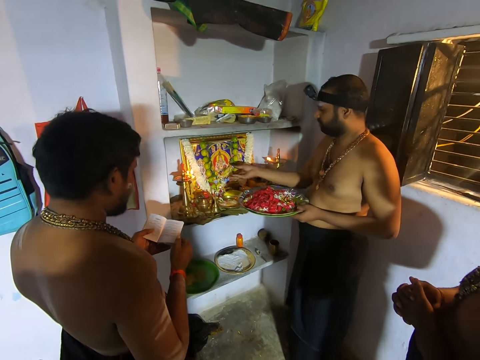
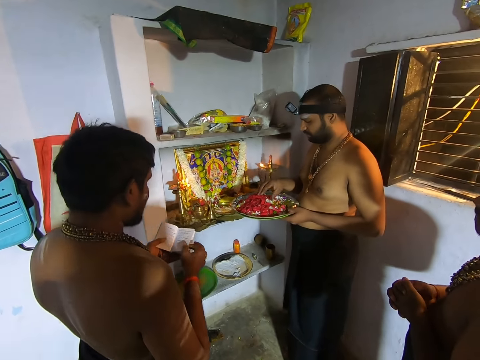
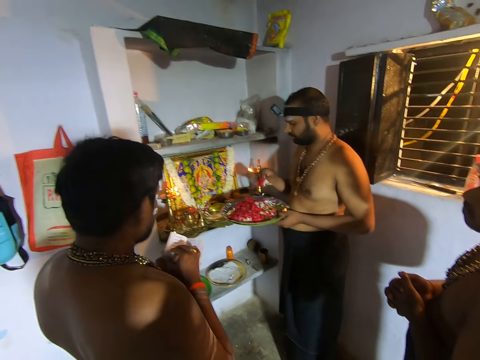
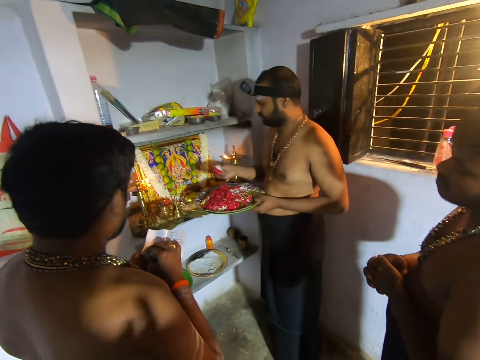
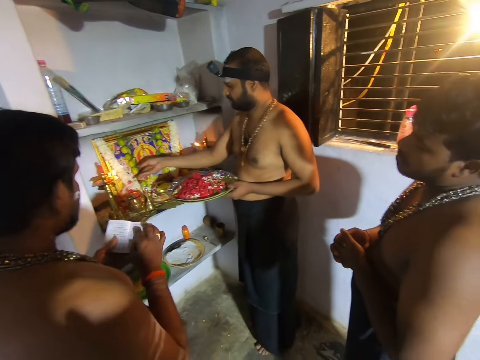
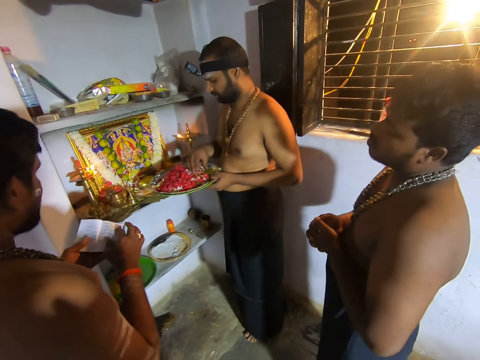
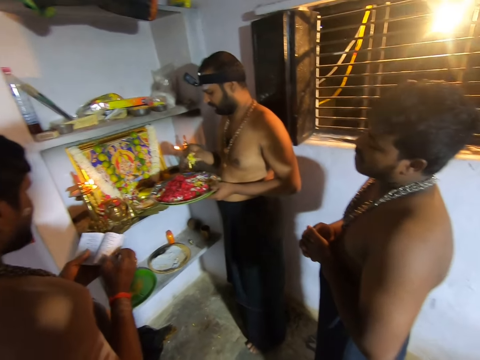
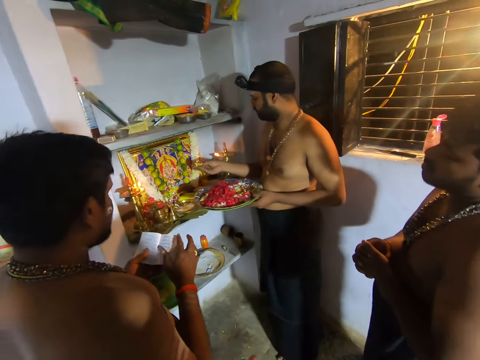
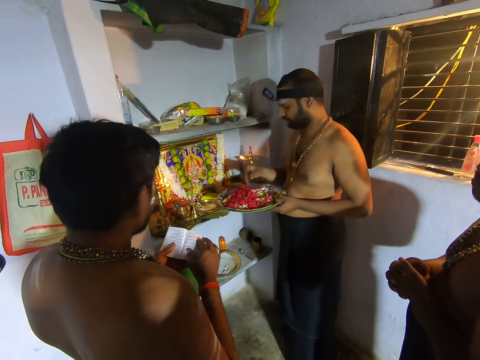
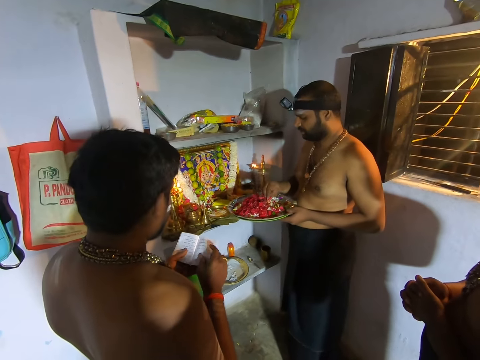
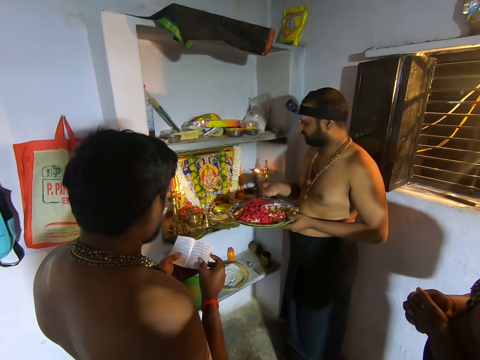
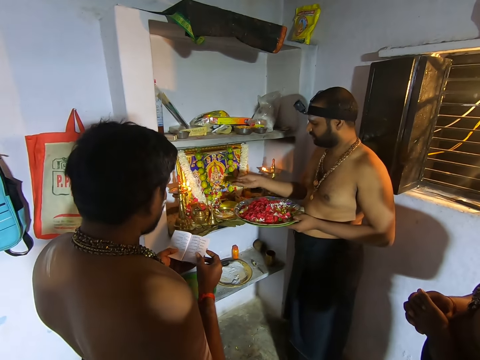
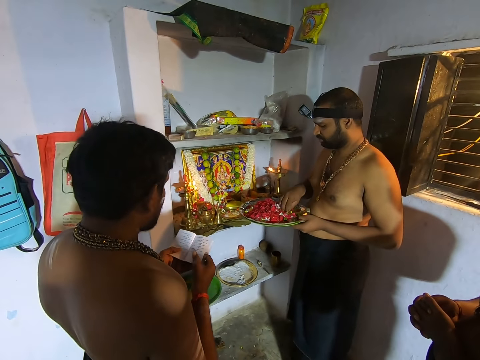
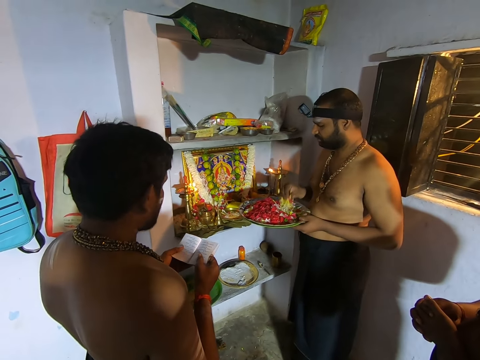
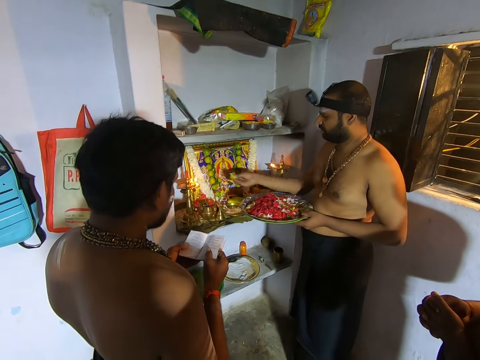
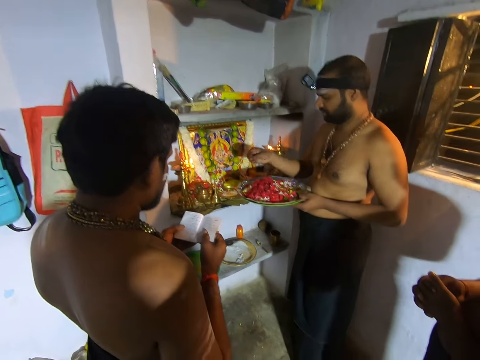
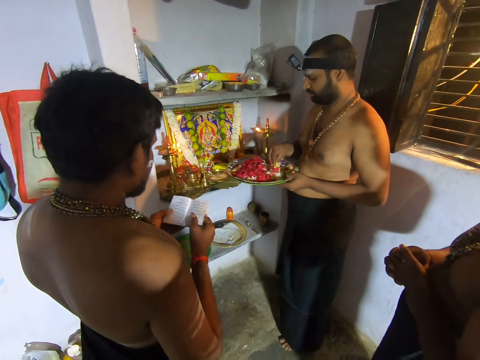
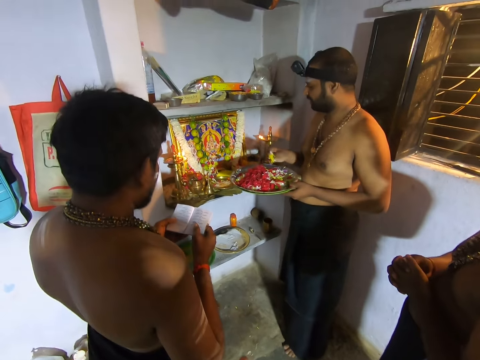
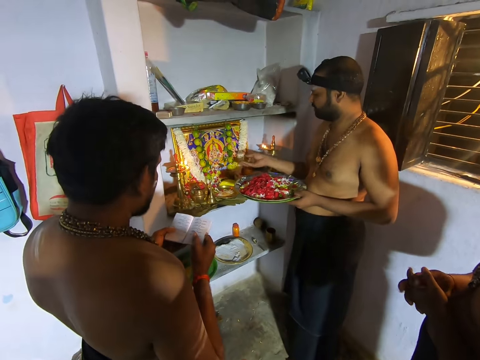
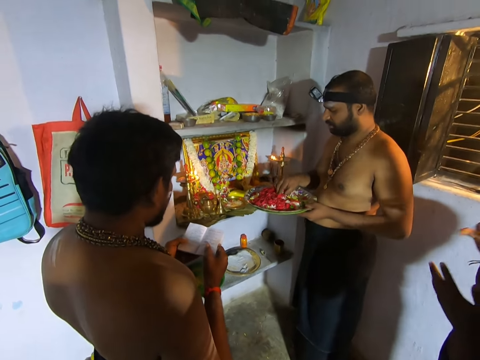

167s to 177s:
A person flips a prayer book. The person chants from the prayer book. Another person tosses flowers on an altar.

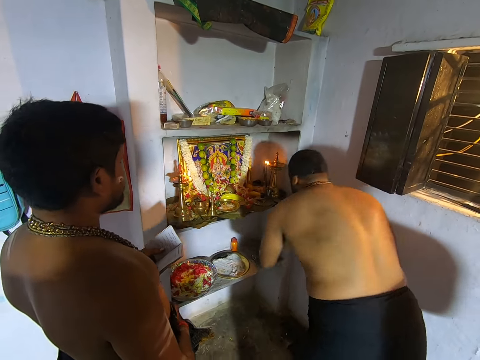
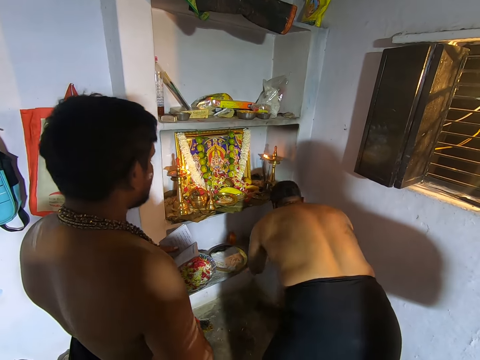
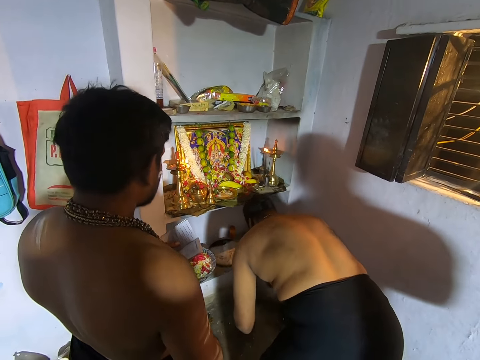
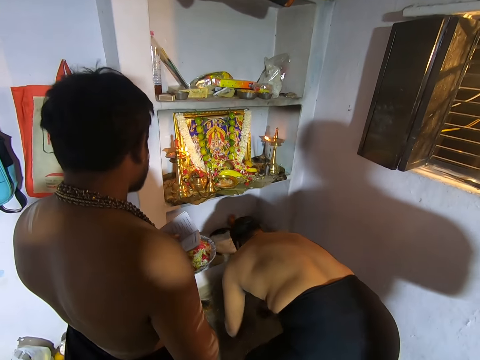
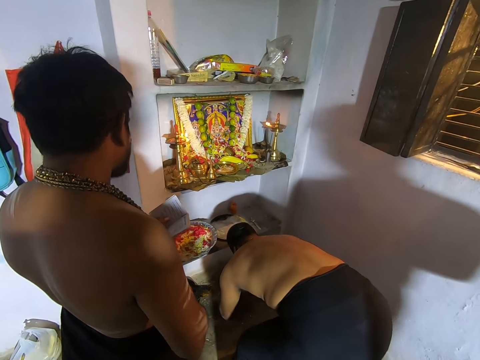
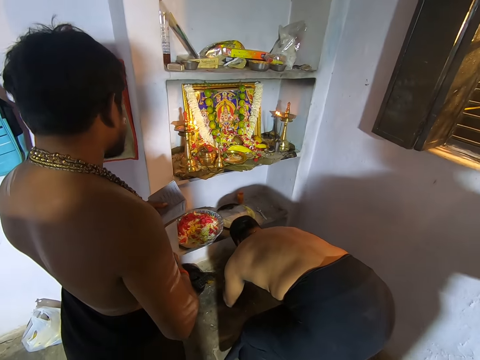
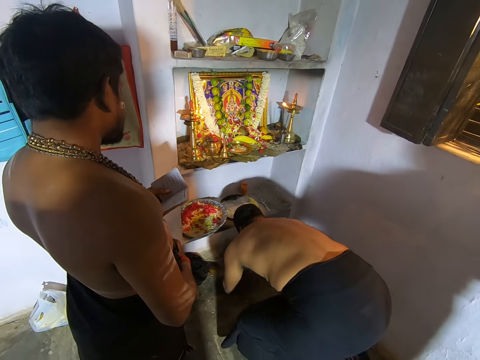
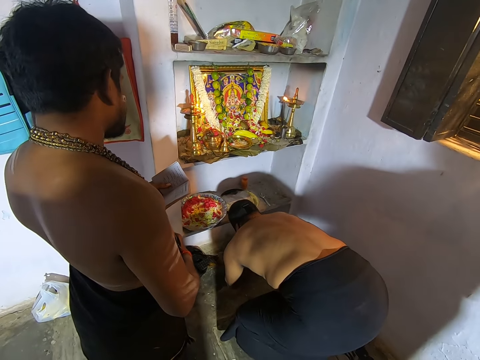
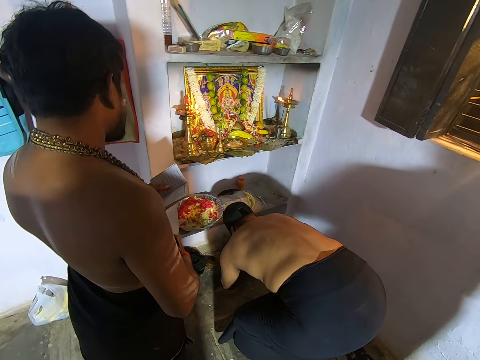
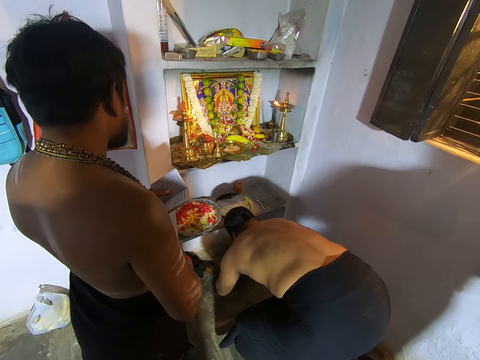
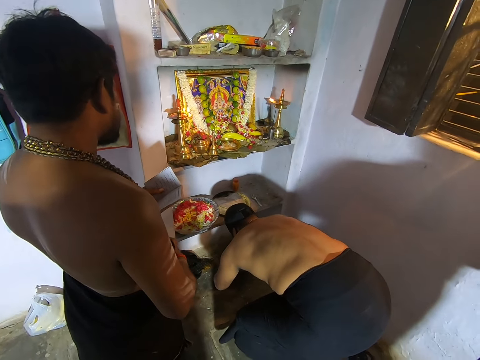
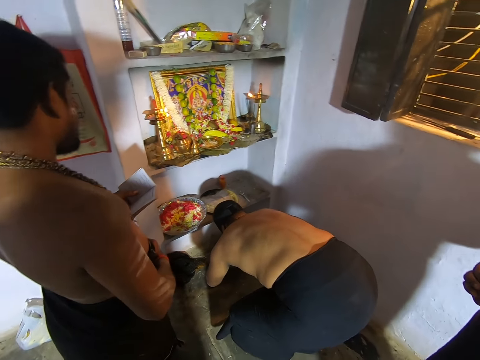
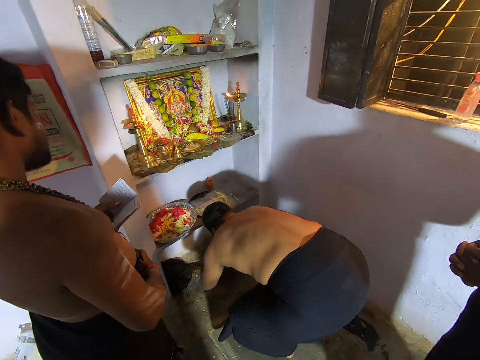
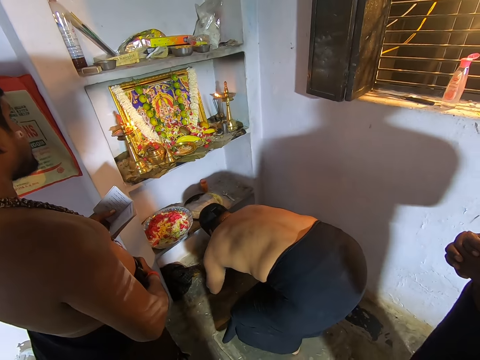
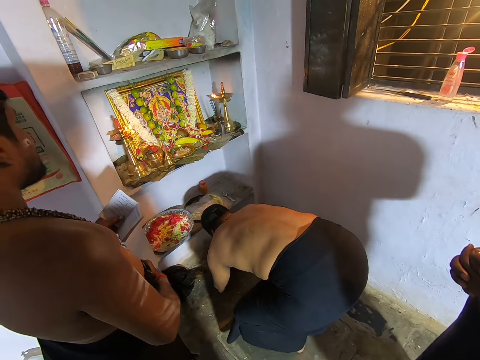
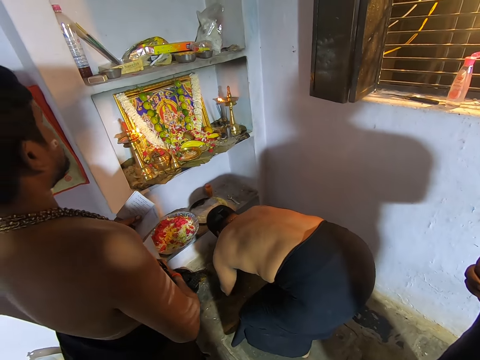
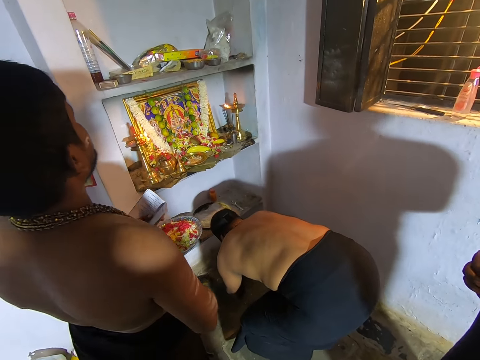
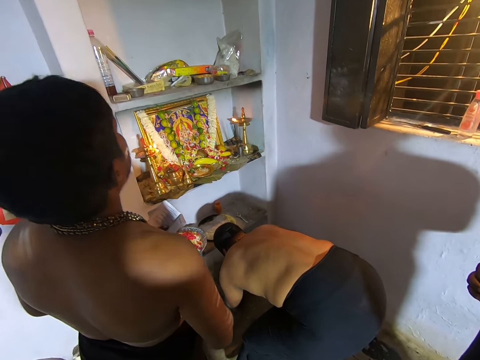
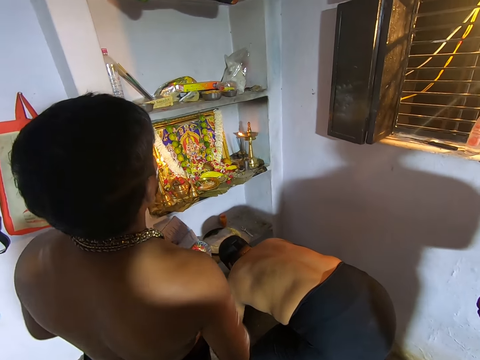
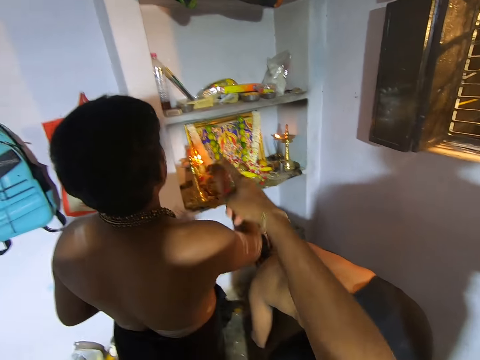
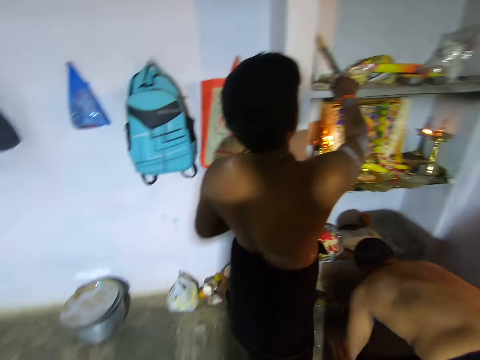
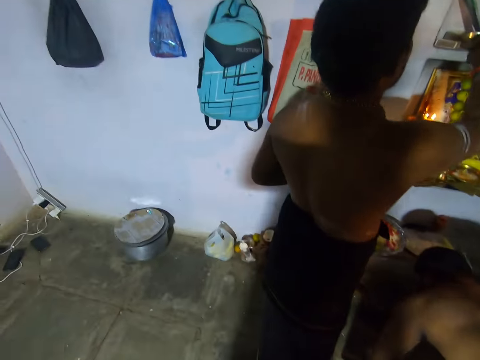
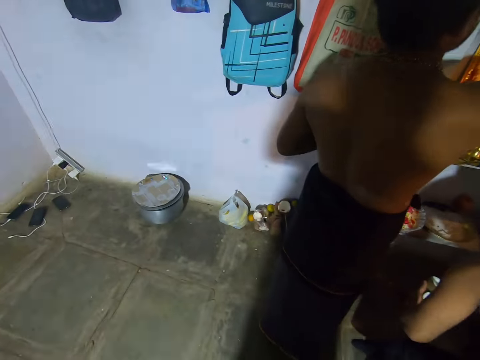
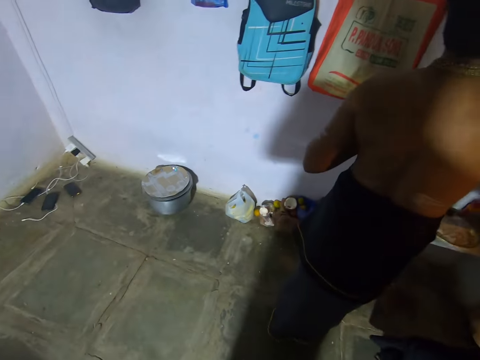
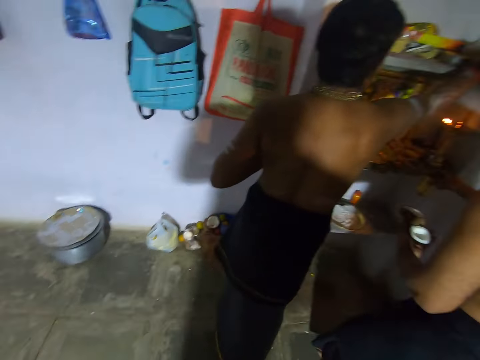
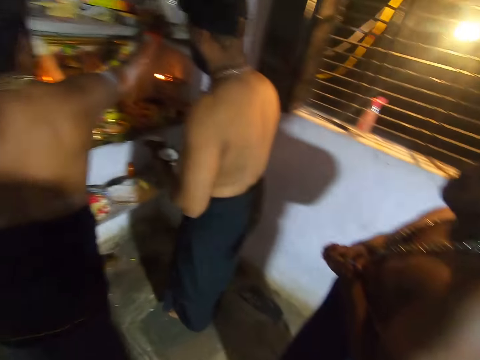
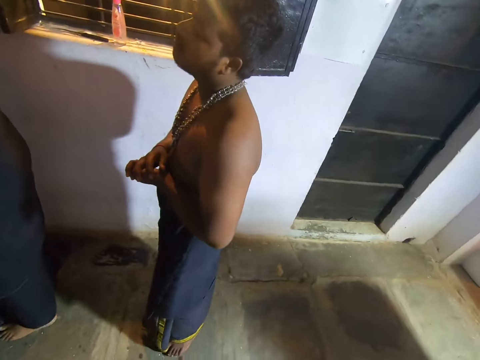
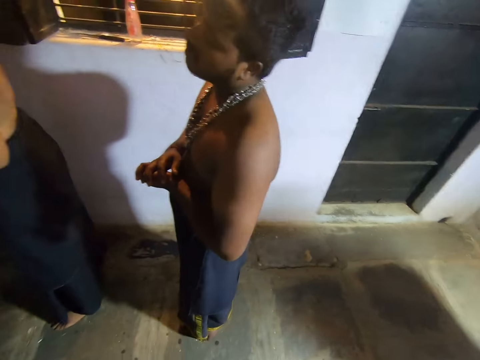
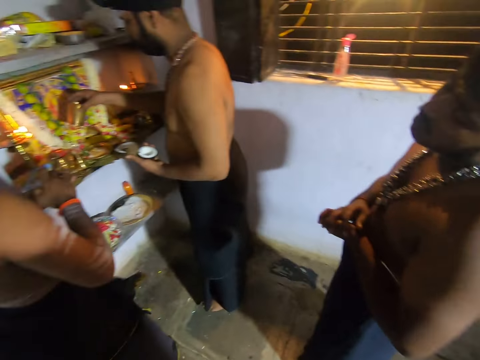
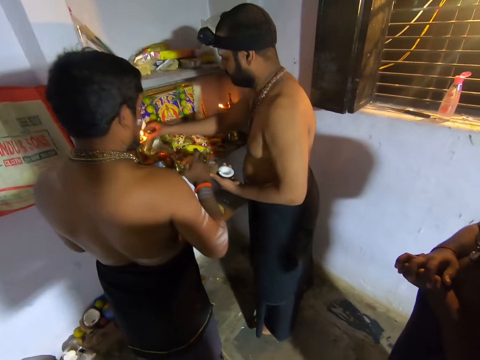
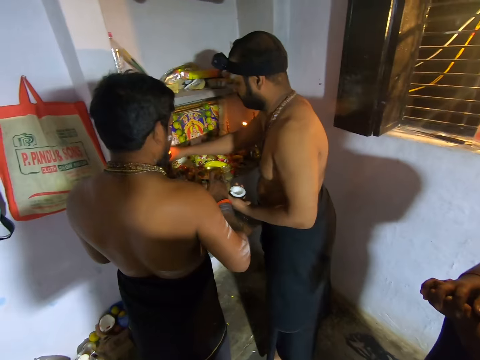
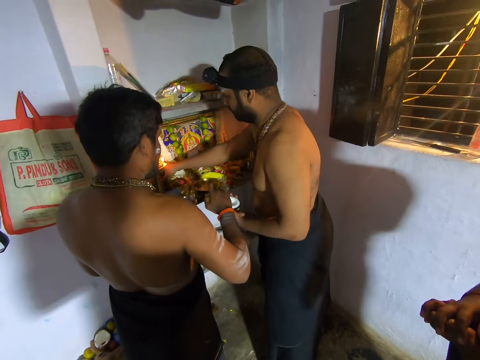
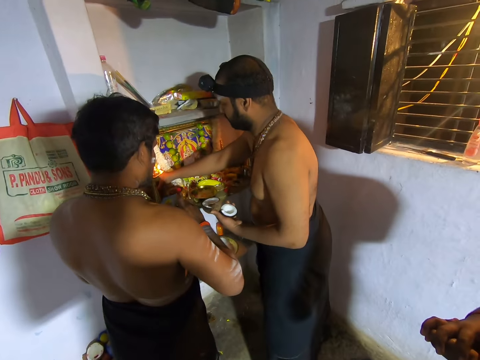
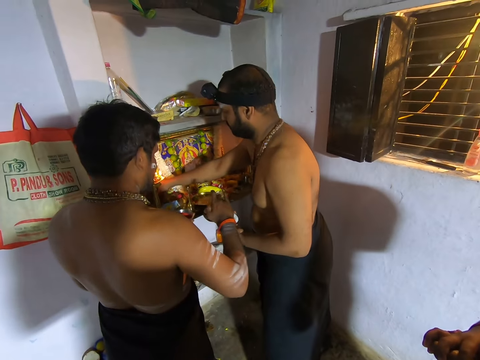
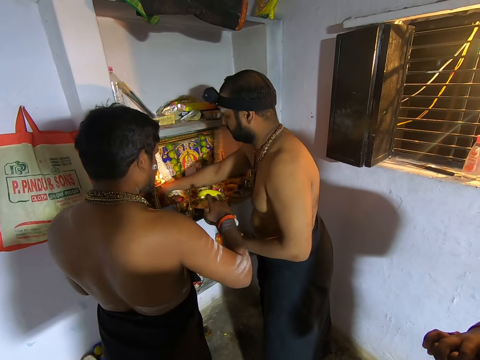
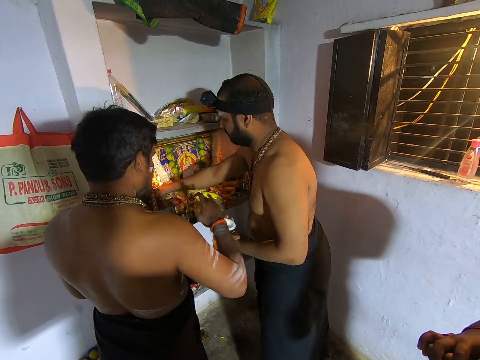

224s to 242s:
A person places a coconut down. The person kneels on the floor. The camera wearer points to a container. Another person picks up a vermilion container. The camera wearer looks around the room. They pray with three men. The first person places the container on the altar. The other person applies vermilion on the coconut.
